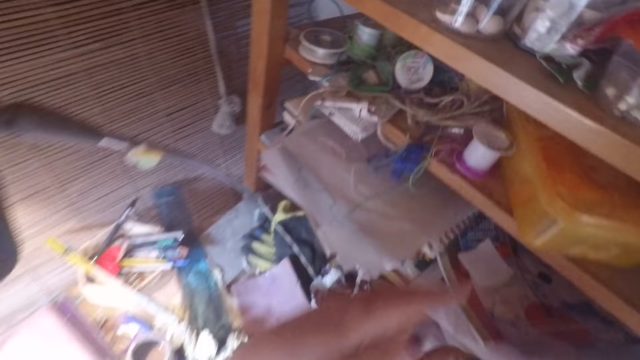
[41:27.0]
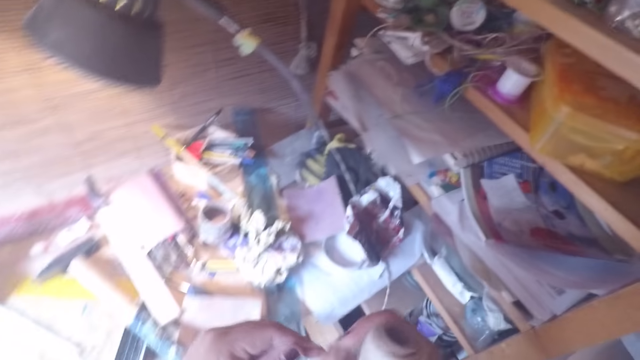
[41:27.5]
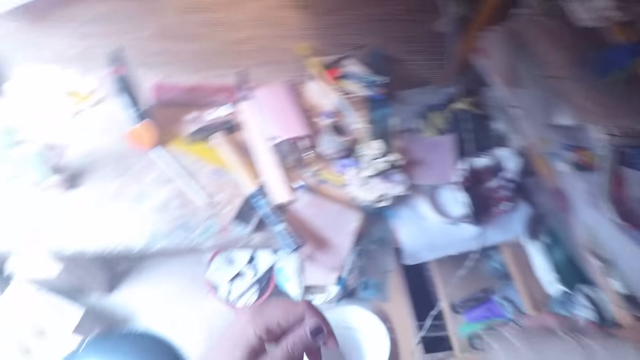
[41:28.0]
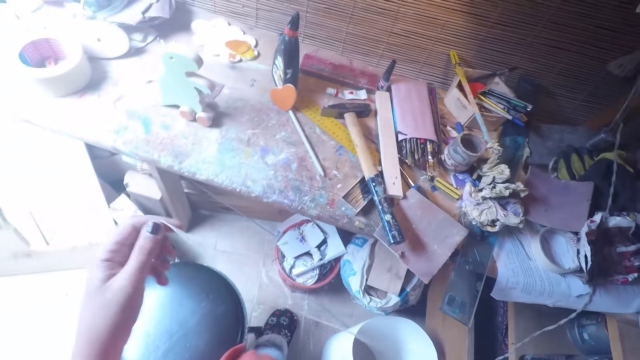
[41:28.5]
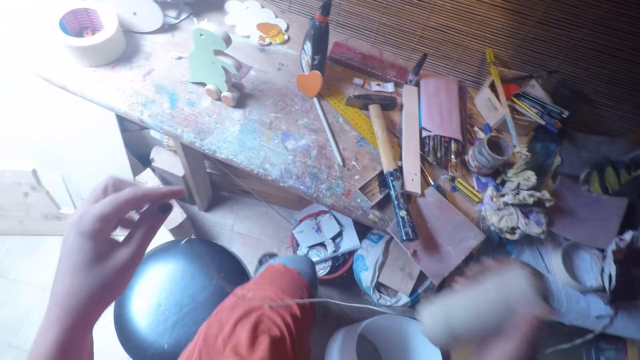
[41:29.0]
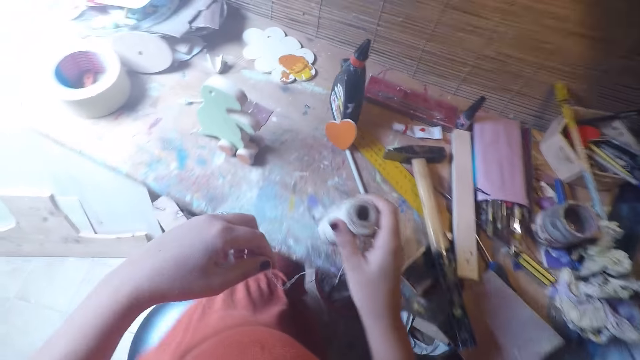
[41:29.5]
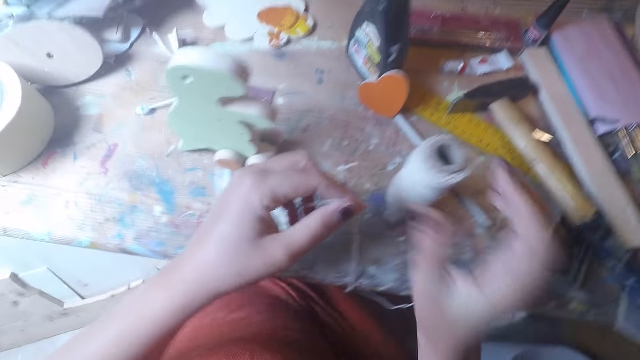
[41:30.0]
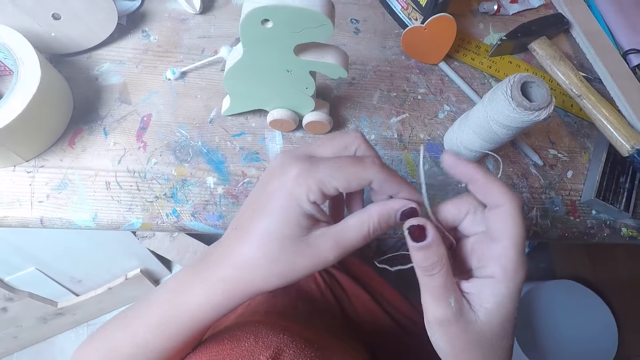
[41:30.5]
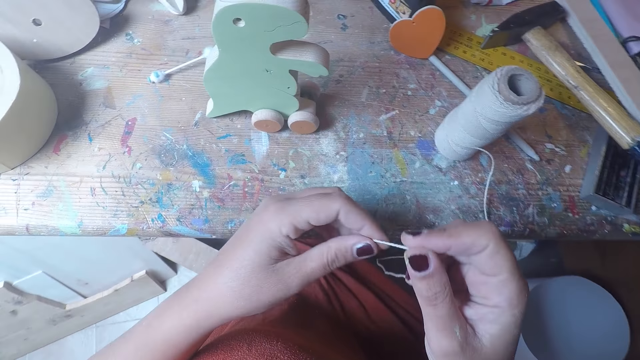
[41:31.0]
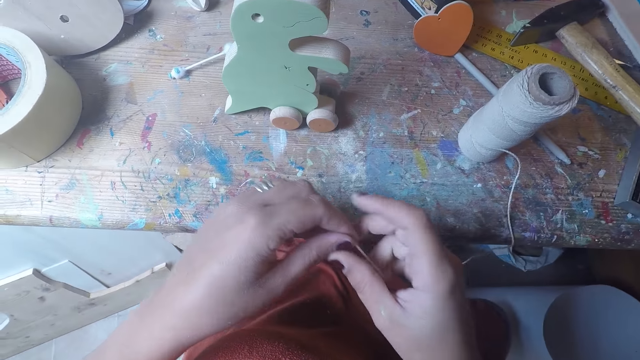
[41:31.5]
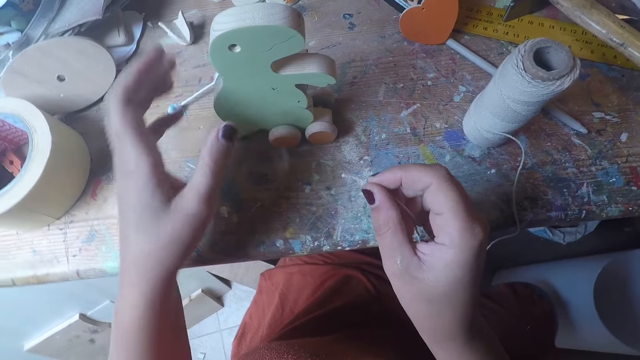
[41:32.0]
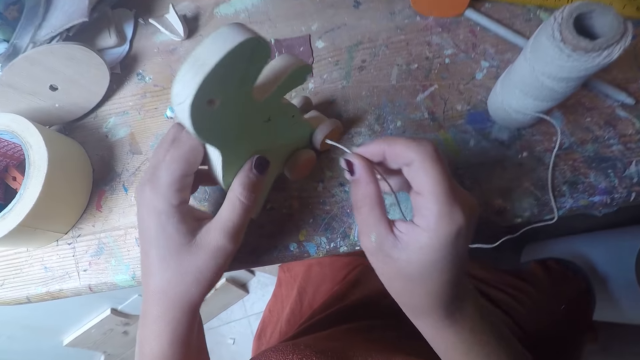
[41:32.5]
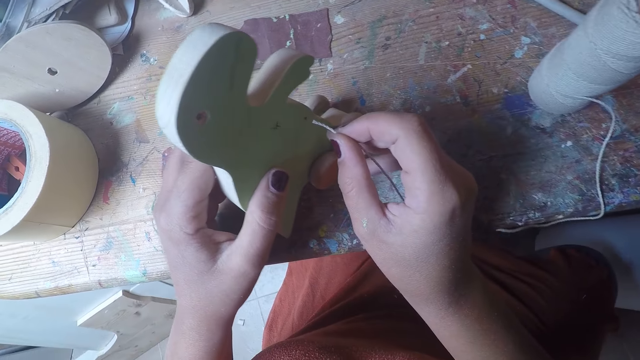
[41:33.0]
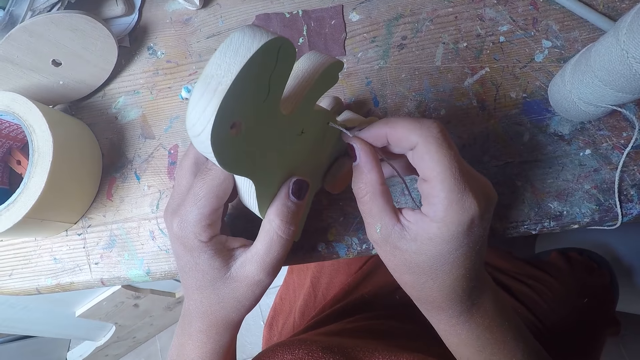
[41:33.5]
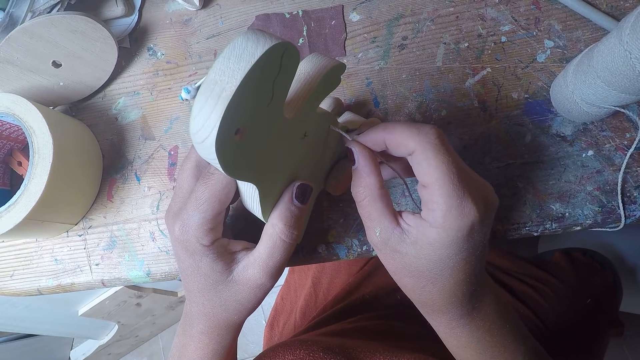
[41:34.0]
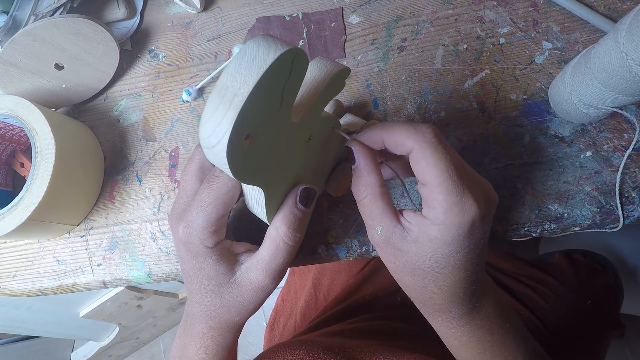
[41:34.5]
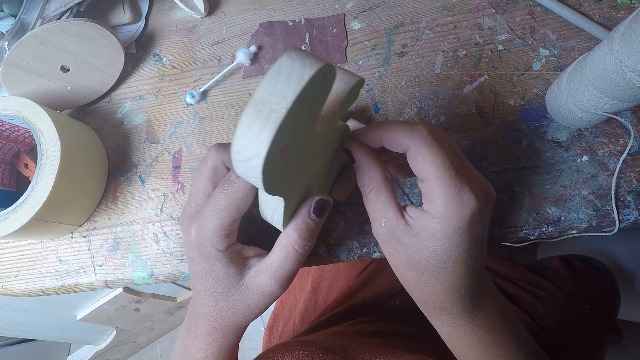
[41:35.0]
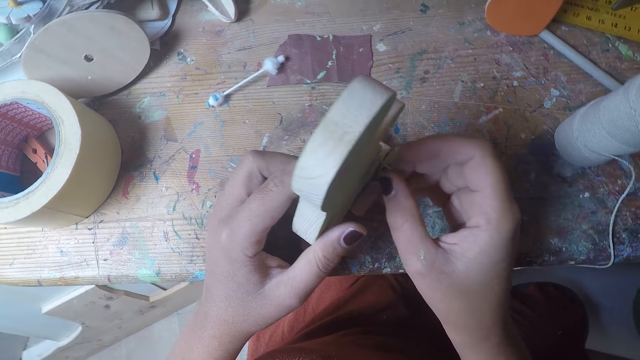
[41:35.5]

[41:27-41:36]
The camera wearer straightens a thread. She pulls the twine string with her left hand. She drops the twine on the table with her right hand. She sits on a stool. She adjusts the twine string in her hands. She moves the craft toy on the table with her left hand and inserts the twine string into the craft toy.

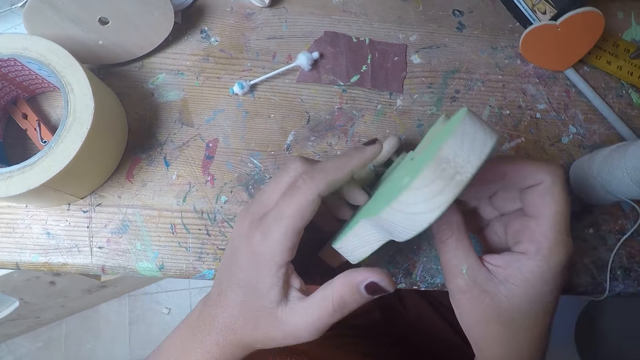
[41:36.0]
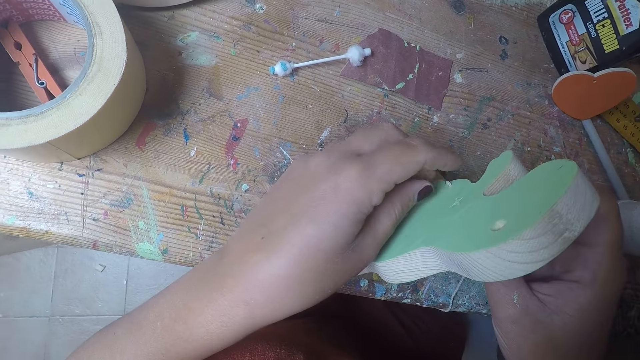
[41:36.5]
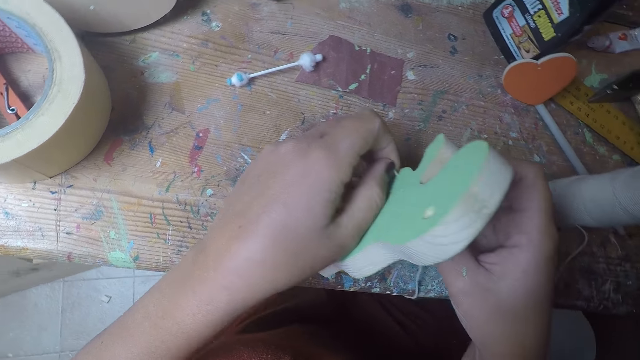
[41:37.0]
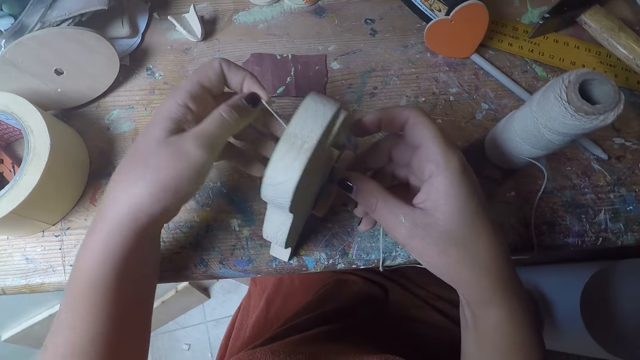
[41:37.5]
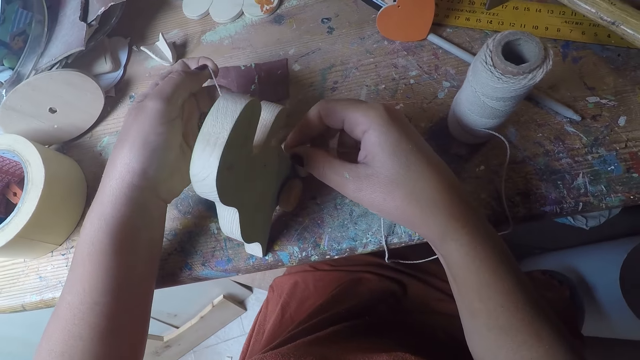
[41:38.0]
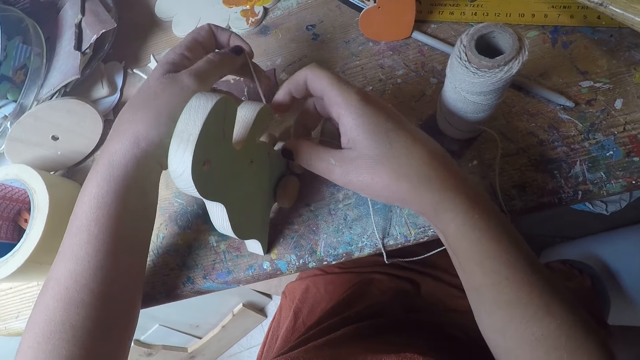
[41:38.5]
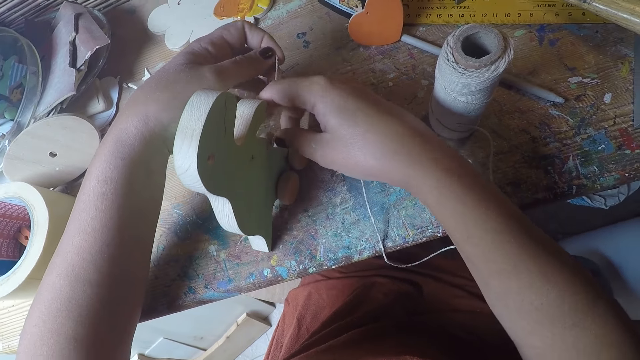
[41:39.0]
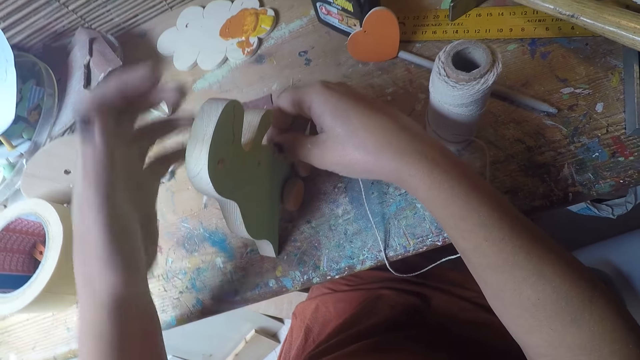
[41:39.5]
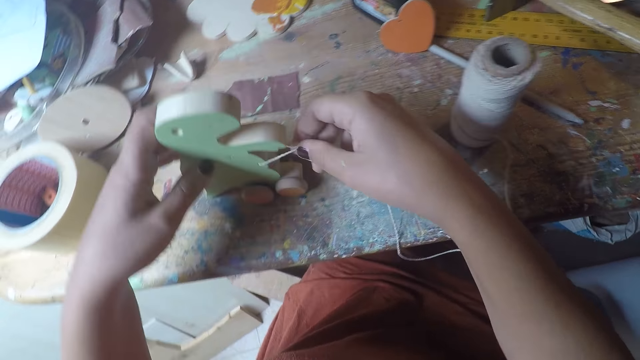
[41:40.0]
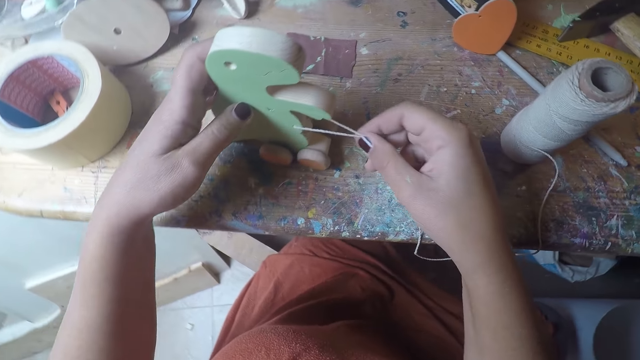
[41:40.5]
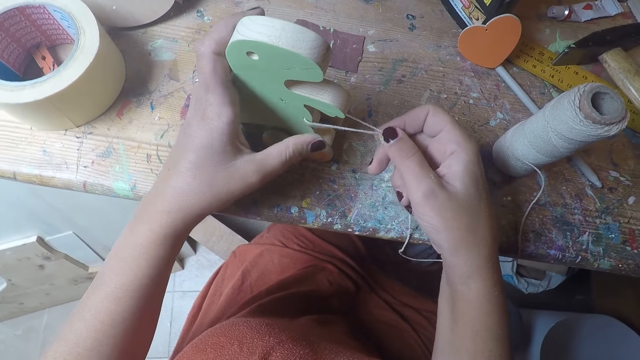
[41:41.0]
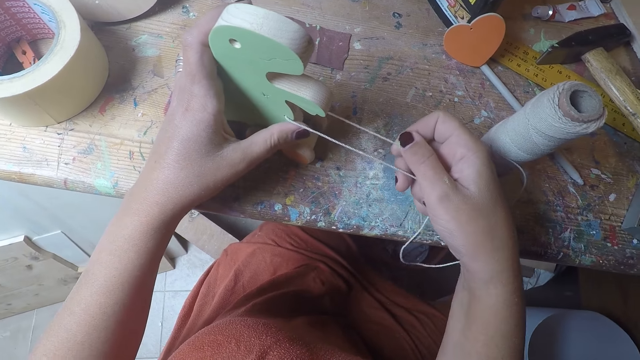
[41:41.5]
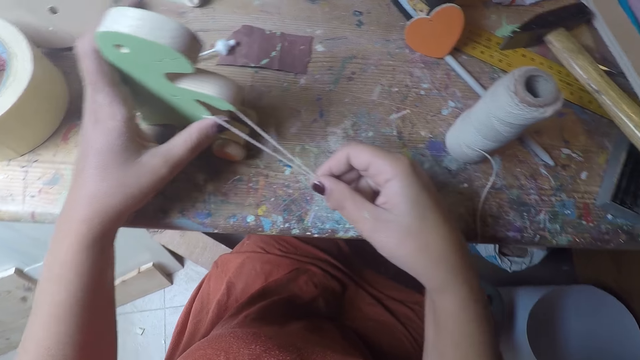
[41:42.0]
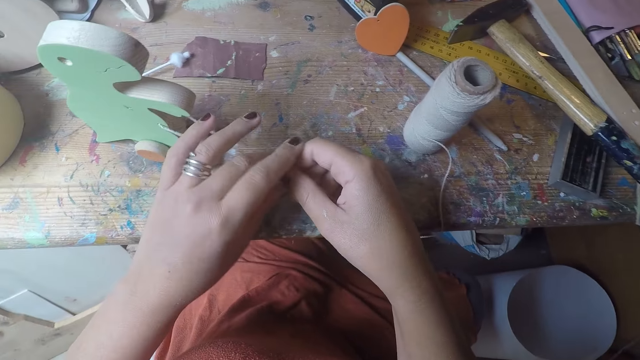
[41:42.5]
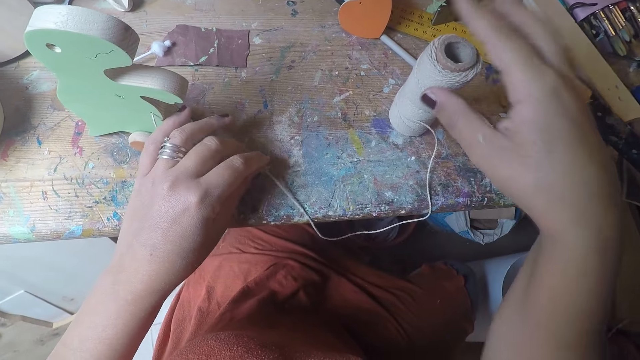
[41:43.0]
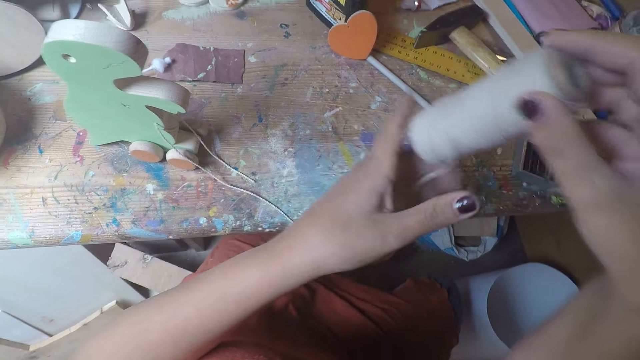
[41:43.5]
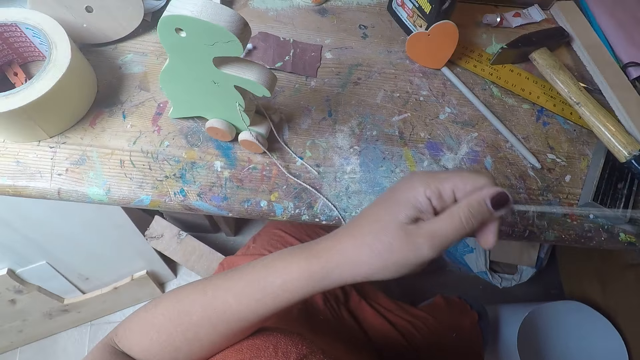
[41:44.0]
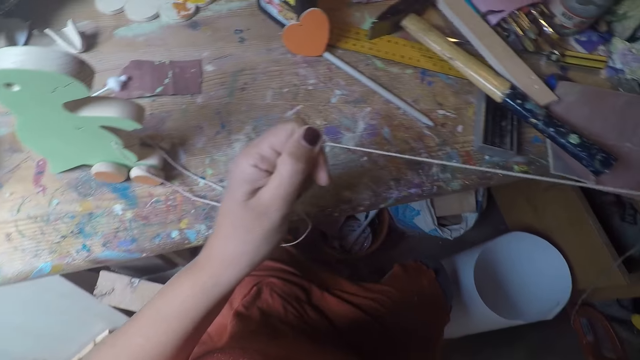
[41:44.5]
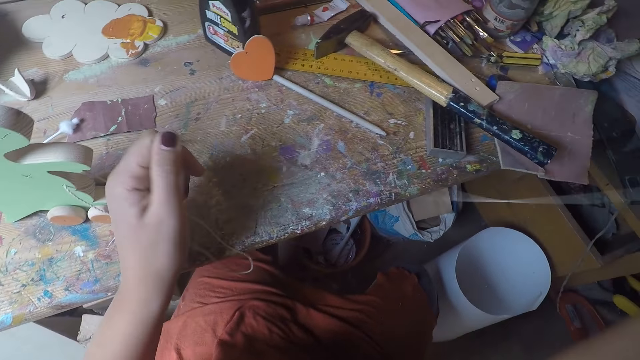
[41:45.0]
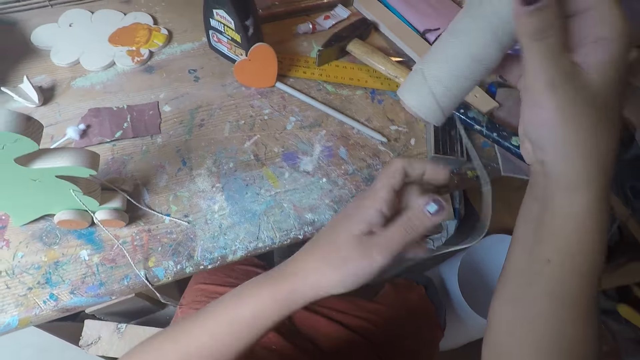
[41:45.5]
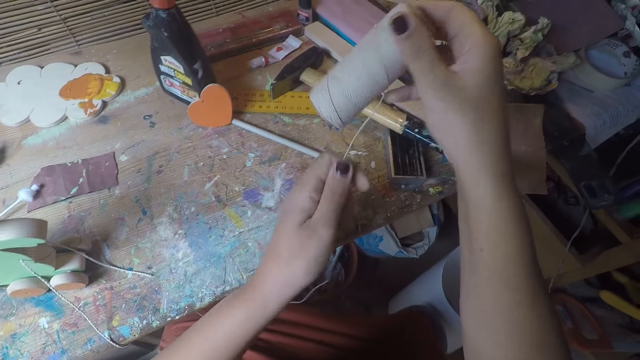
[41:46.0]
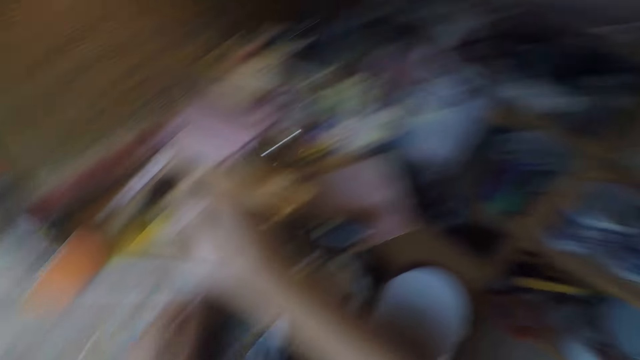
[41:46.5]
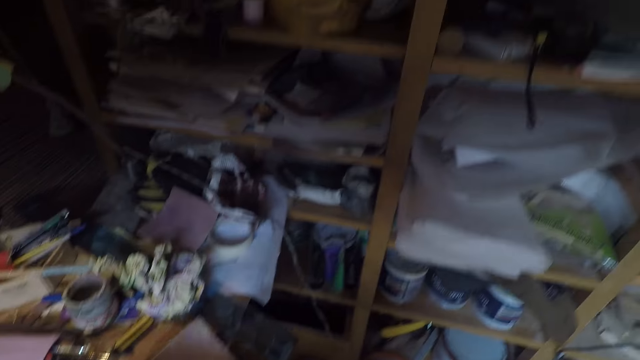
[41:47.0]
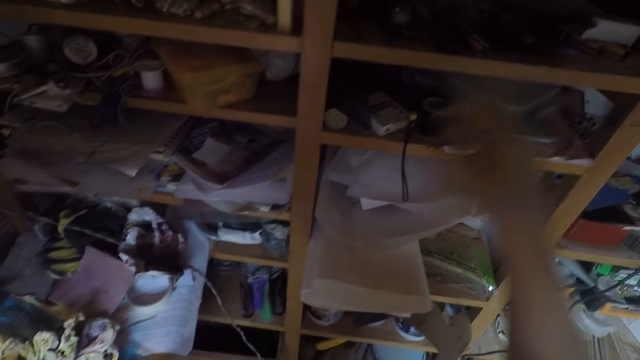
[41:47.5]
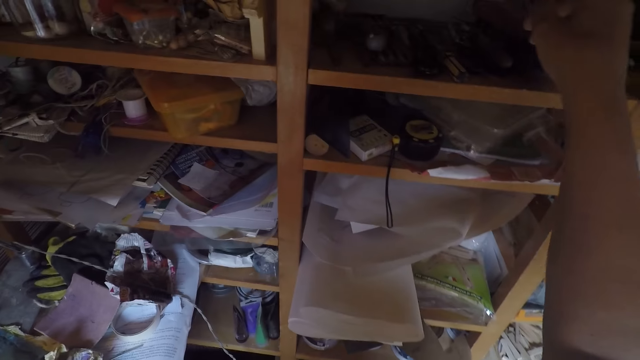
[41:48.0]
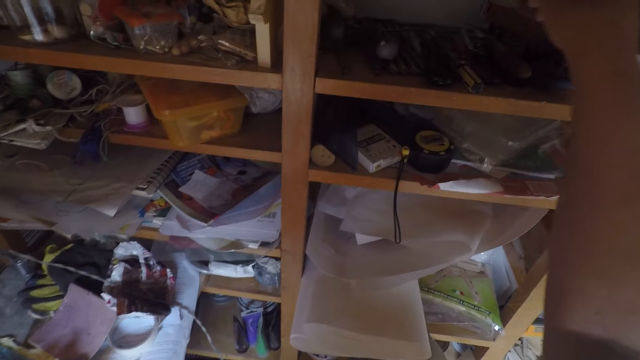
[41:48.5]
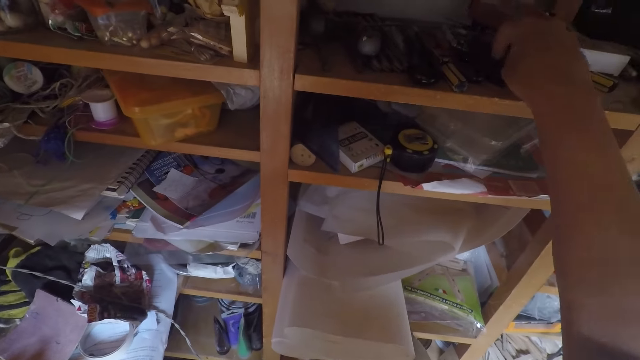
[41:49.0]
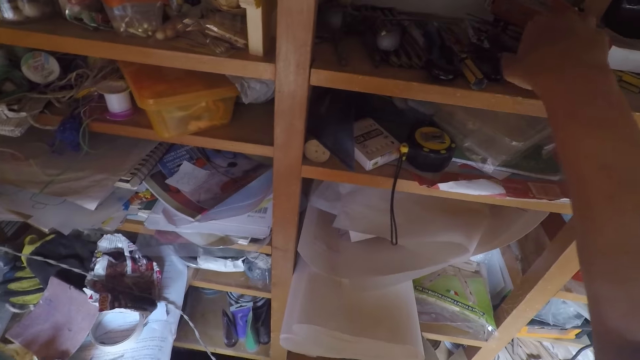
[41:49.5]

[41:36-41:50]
The camera wearer pulls the twine string with her left hand. She straightens a thread in a wood craft. She holds the twine strings with her right hand. She moves the craft toy on a table with her left hand. She pulls the twine strings with her right hand. She straightens the thread in the wood craft. She holds the twine strings with her left hand. She lifts up the twine from the table with her right hand. She straightens the thread on a roll. She pulls the twine strings with her left hand. She drops the twine on the table with her right hand. She picks up scissors on a shelf.
